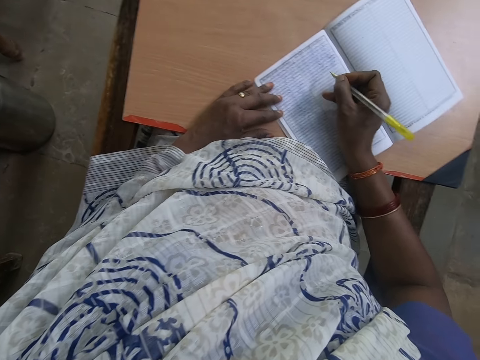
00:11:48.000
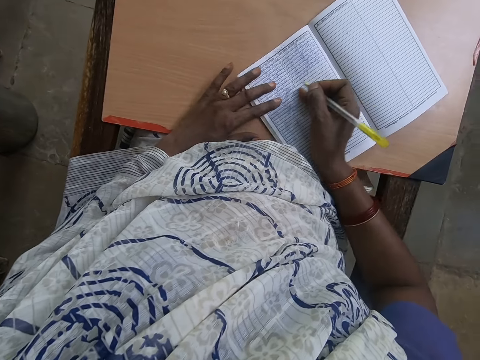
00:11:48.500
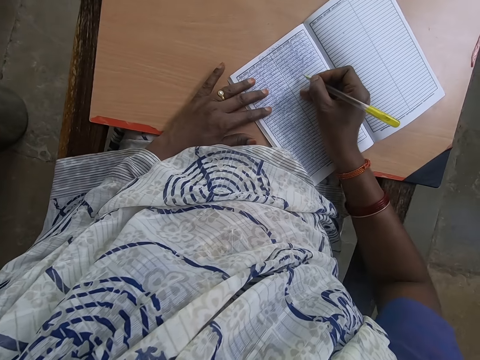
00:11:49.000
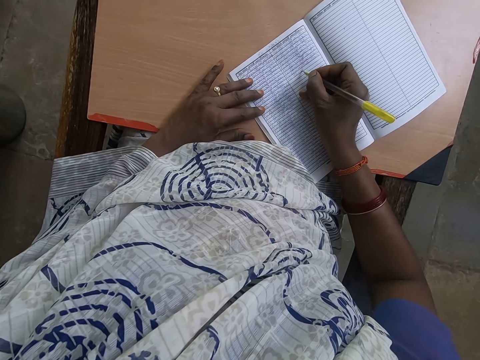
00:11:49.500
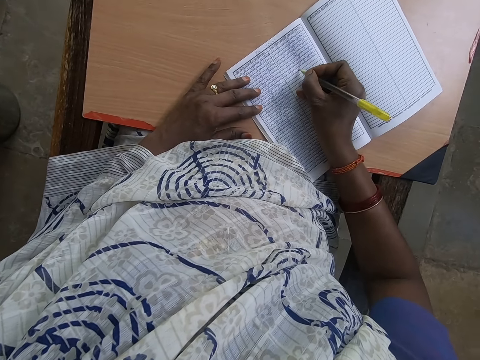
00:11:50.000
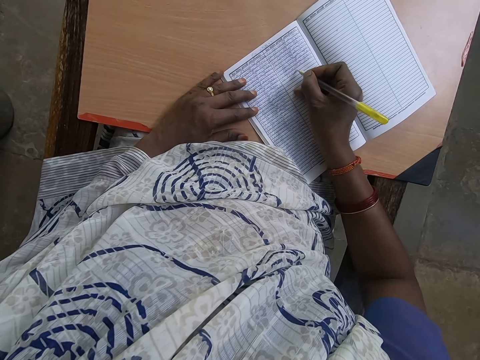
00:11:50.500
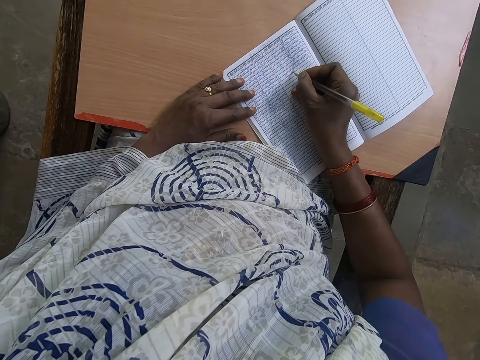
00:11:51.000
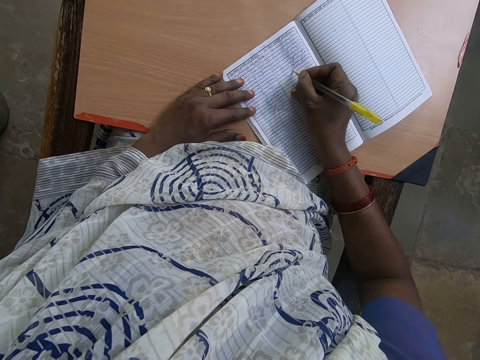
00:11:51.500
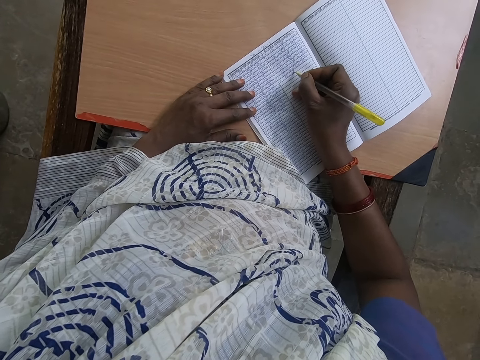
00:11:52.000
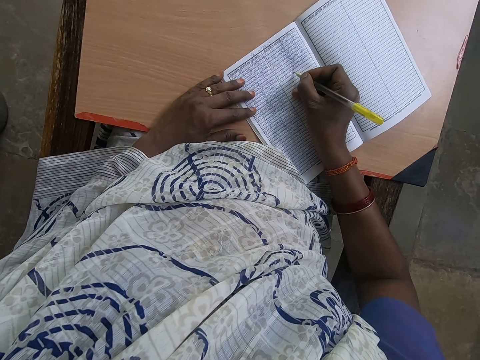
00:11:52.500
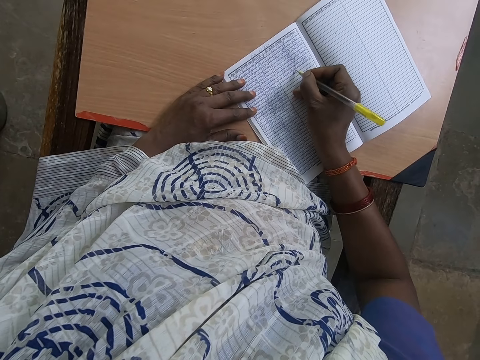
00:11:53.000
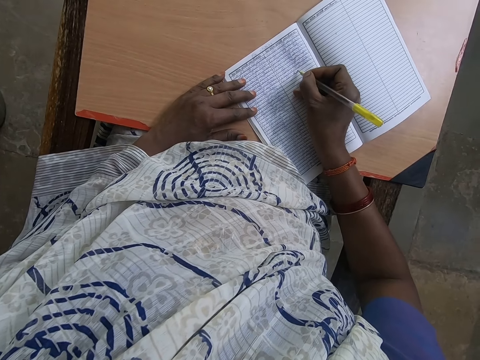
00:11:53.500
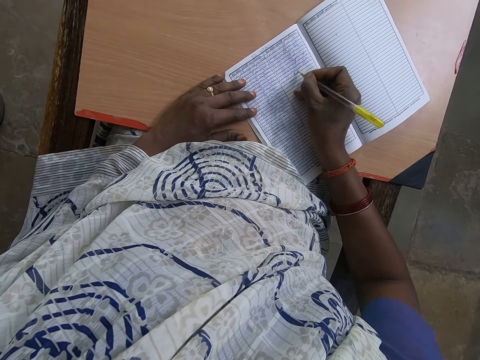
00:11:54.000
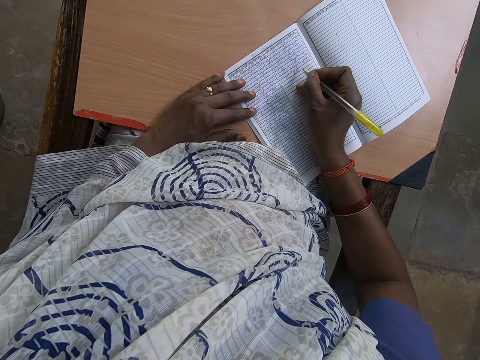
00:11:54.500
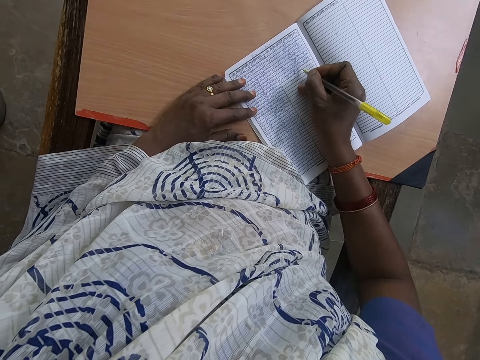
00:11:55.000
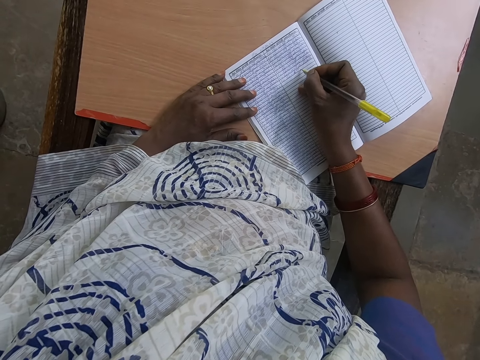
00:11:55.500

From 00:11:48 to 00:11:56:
The camera wearer passes her hand over the book. She writes on the book.

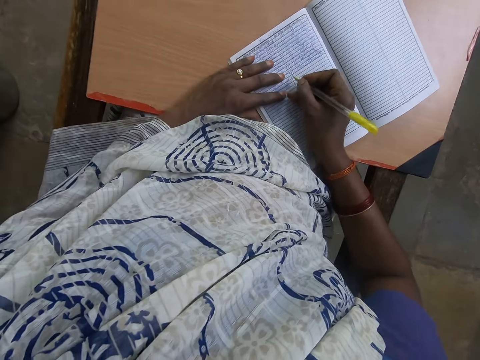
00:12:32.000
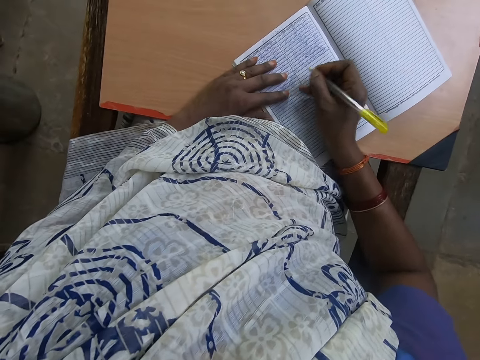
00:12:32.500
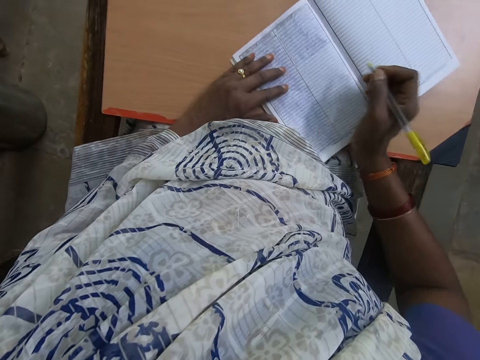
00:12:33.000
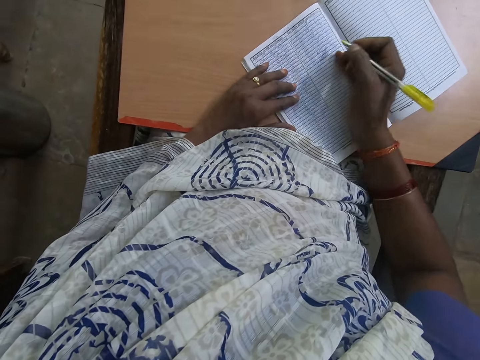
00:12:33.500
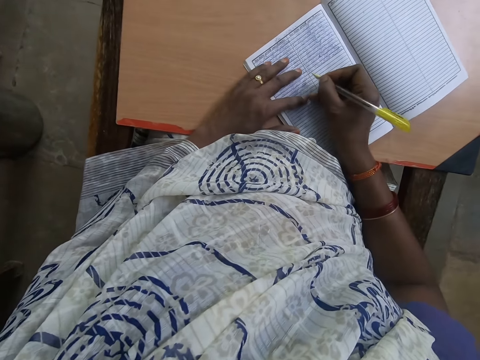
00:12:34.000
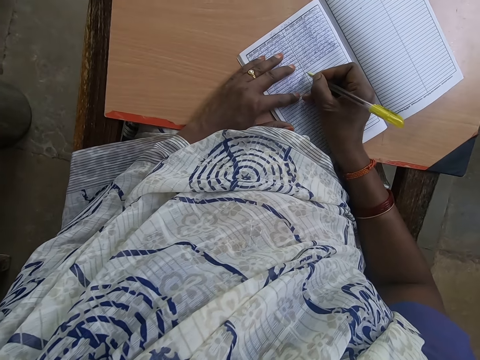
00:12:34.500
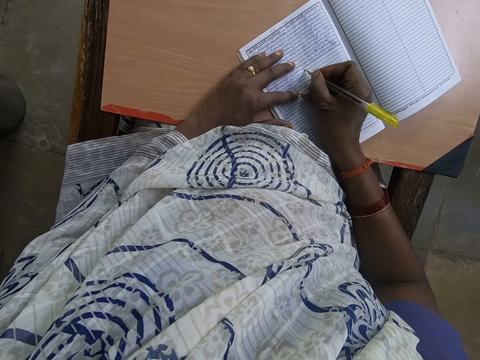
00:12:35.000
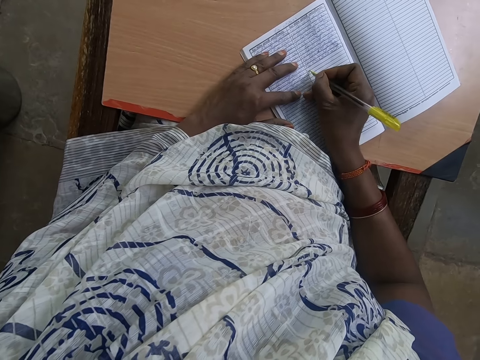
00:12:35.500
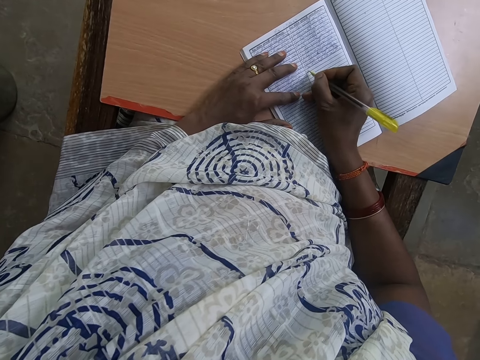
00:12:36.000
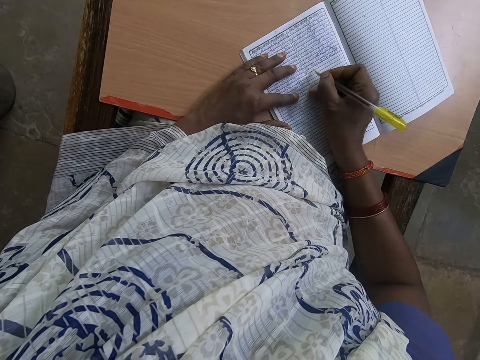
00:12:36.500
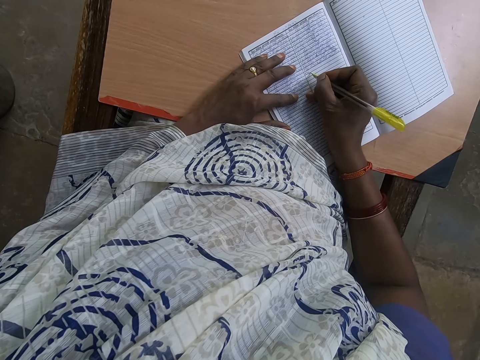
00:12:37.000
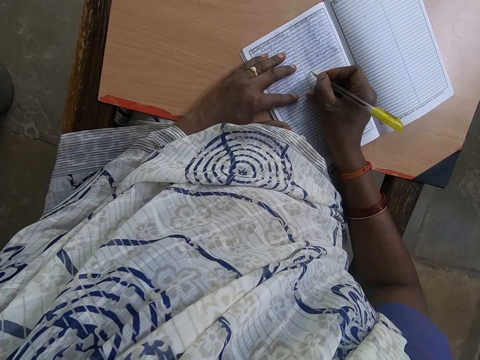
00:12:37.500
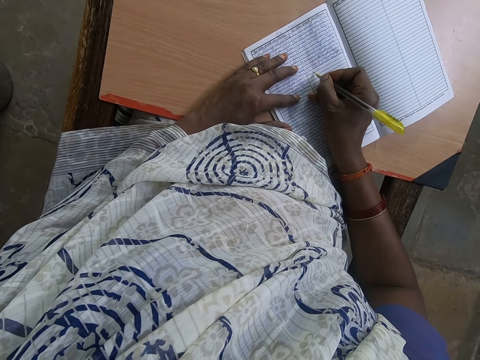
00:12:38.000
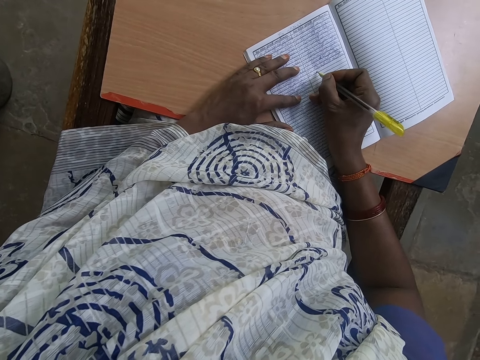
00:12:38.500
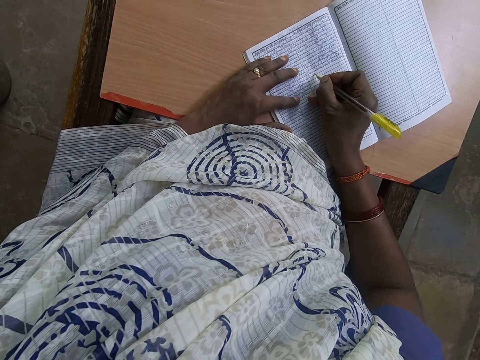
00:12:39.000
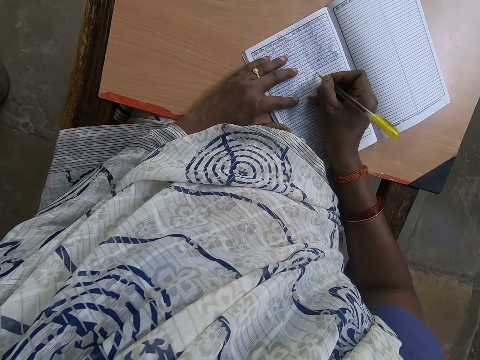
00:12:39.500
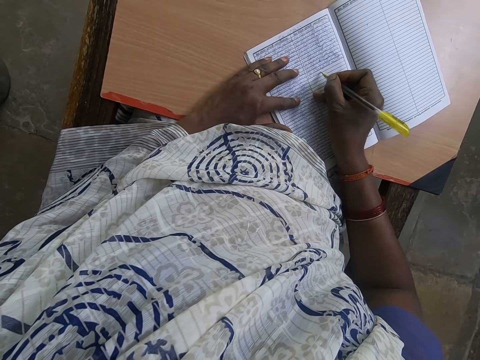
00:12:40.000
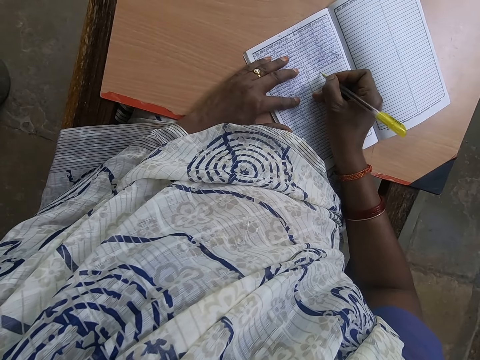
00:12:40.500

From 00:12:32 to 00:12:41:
The camera wearer moves the book slightly over the table. She writes on the book.

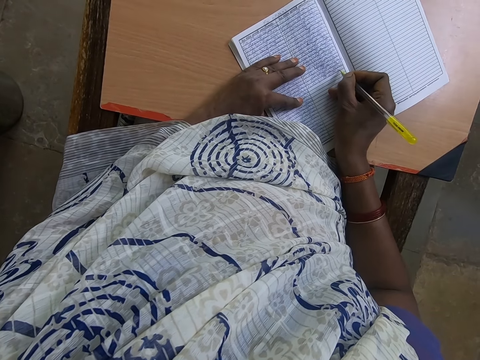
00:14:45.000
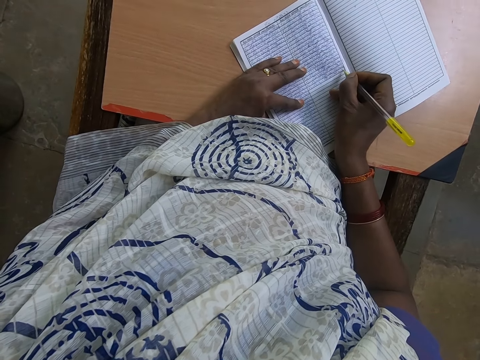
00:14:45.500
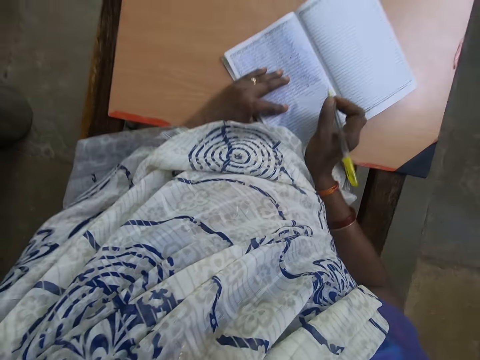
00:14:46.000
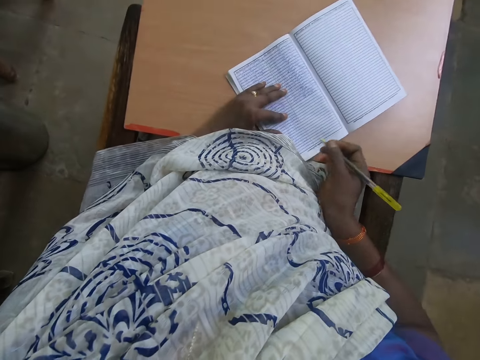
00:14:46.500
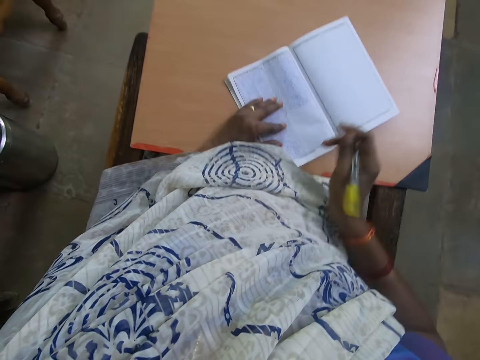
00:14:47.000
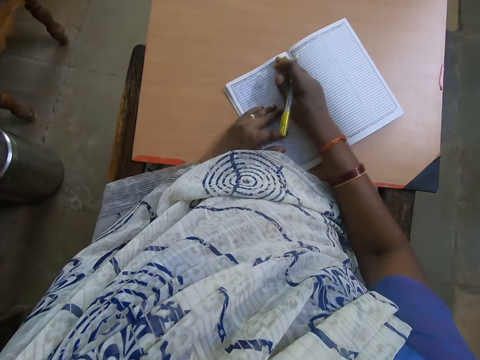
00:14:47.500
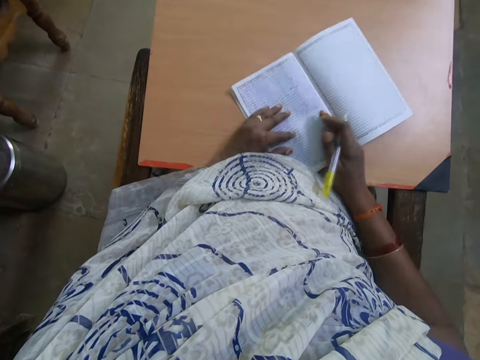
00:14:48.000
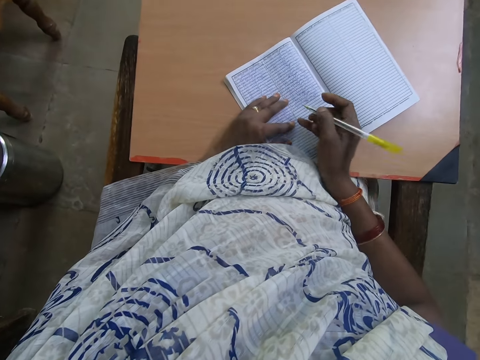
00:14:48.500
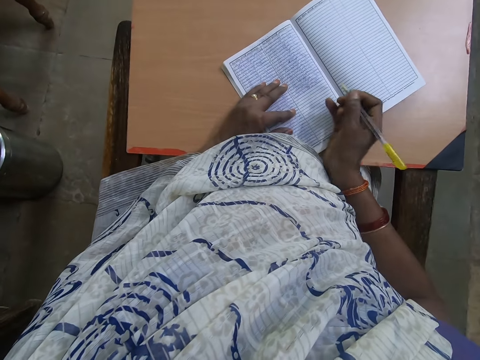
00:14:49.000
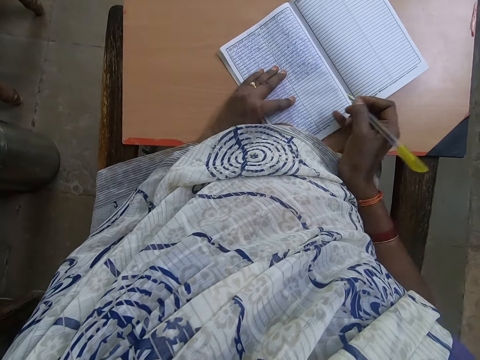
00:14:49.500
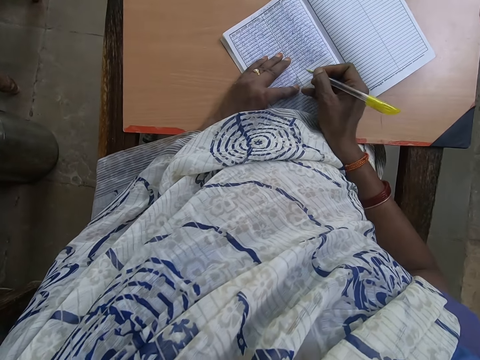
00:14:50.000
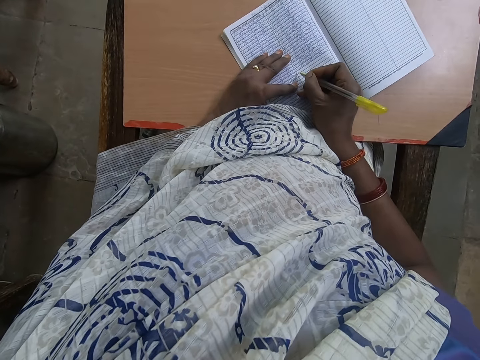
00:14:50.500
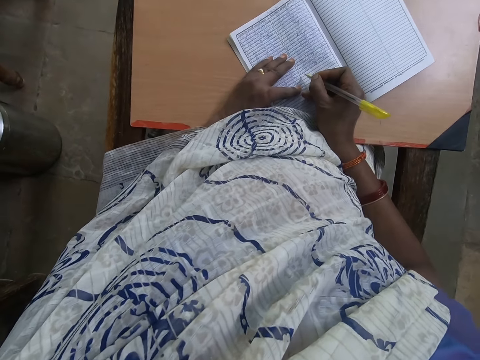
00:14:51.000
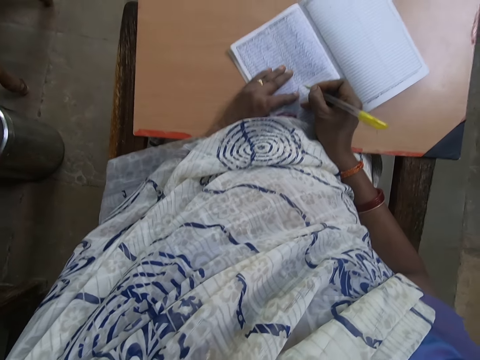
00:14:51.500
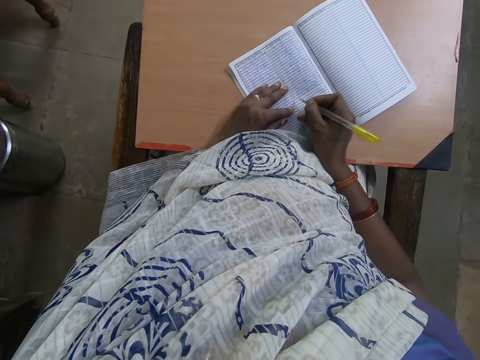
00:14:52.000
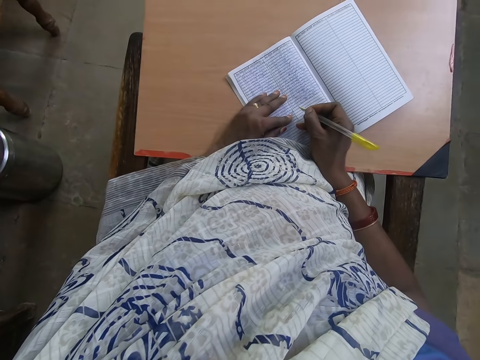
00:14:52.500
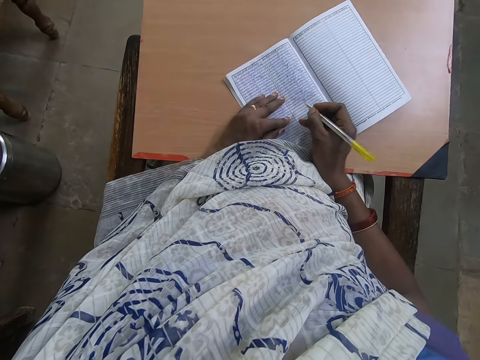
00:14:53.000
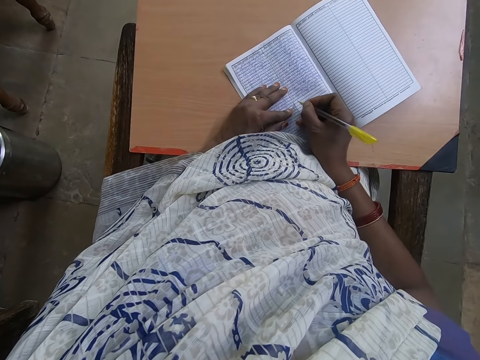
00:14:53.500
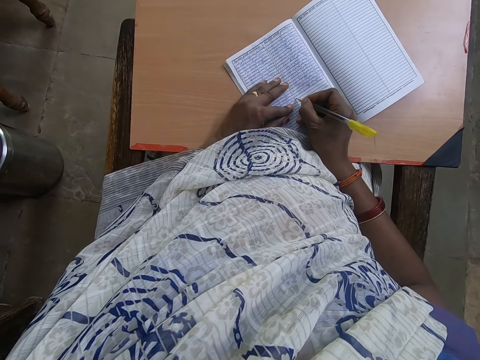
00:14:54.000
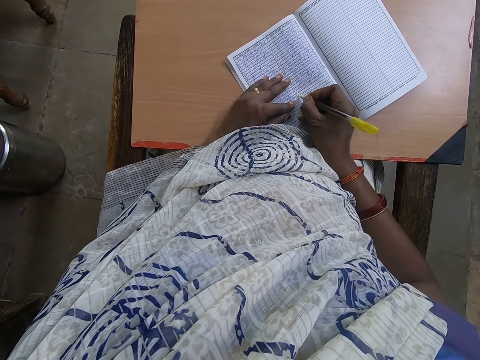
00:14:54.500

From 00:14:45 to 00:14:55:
The camera wearer moves the book on the table with her right hand. She moves the book on the table with her right hand again. She interacts with a woman. She rubs the book with her right hand. She converses. She rests her right hand on the book.
